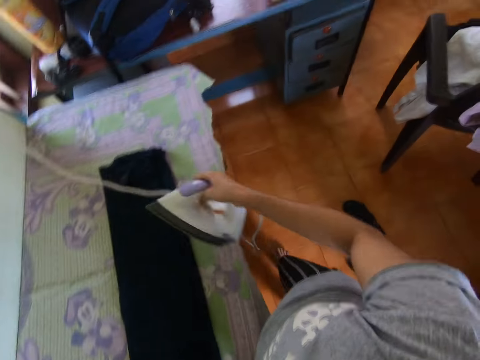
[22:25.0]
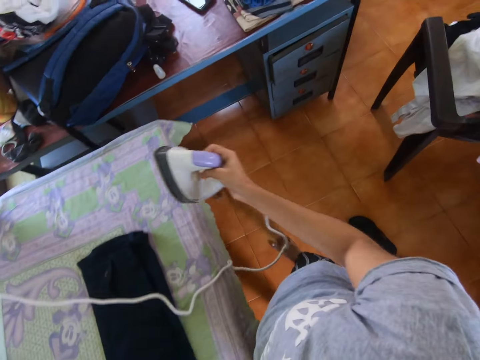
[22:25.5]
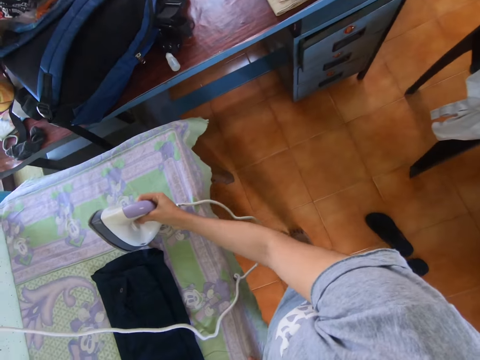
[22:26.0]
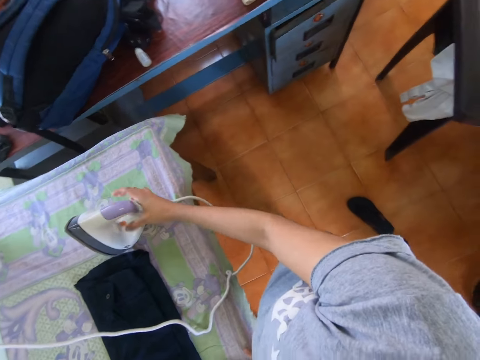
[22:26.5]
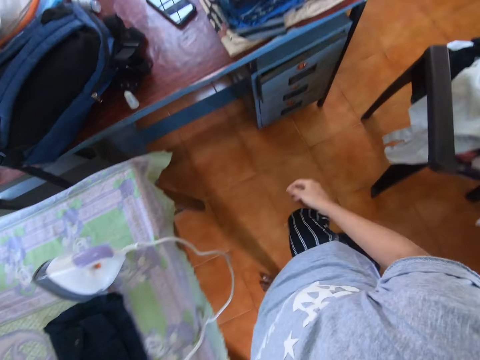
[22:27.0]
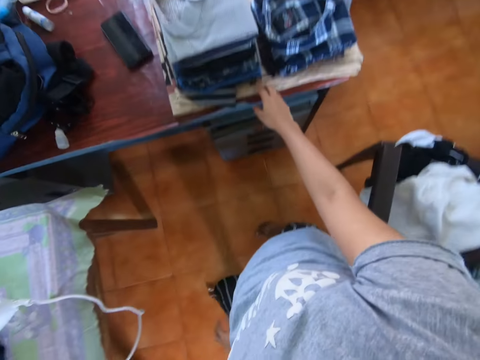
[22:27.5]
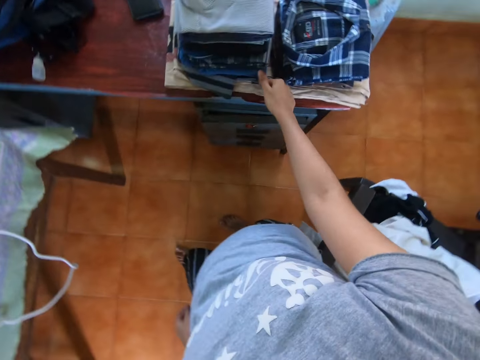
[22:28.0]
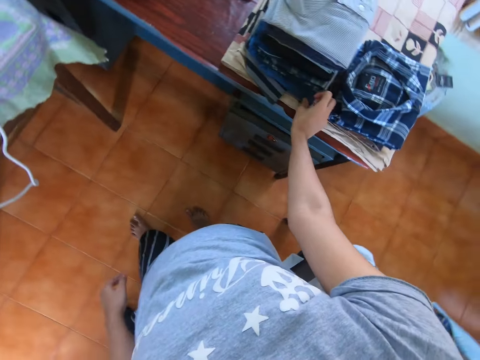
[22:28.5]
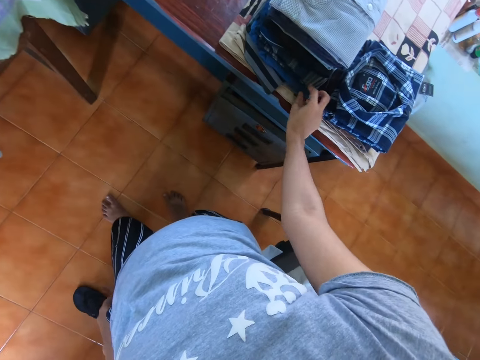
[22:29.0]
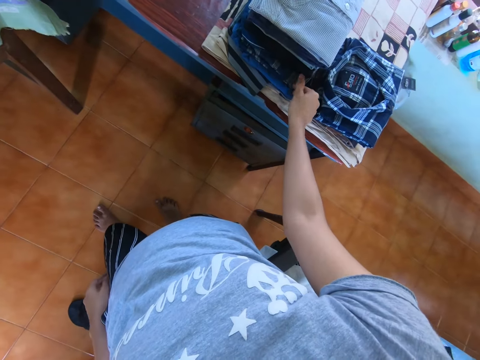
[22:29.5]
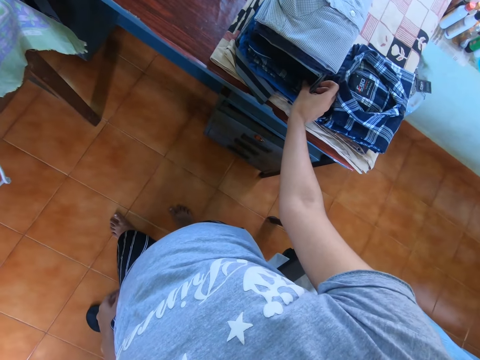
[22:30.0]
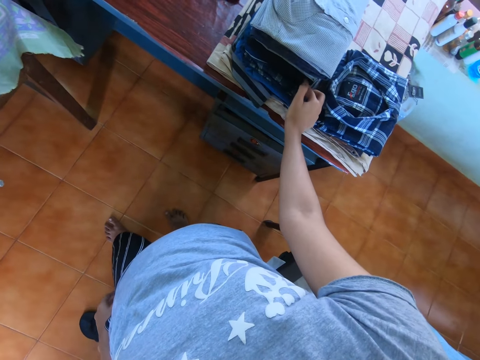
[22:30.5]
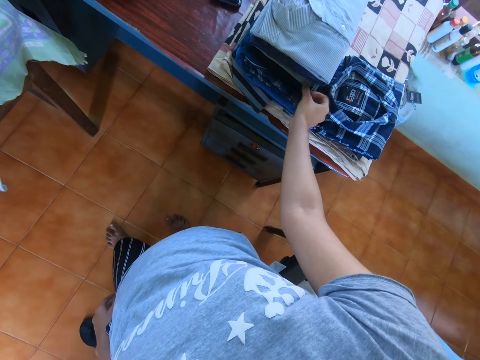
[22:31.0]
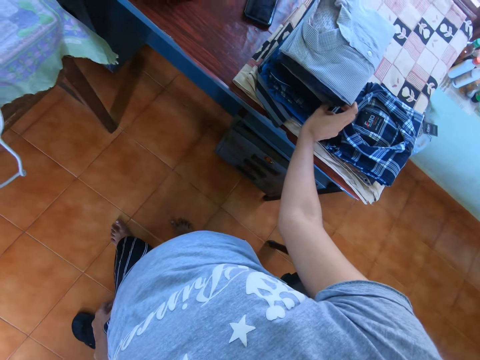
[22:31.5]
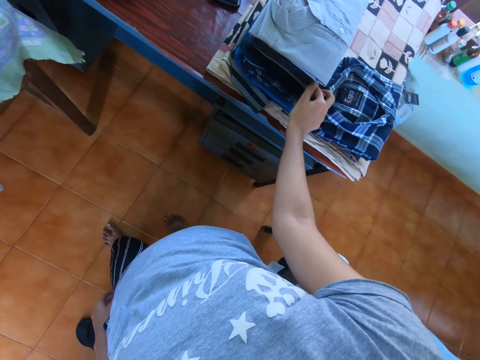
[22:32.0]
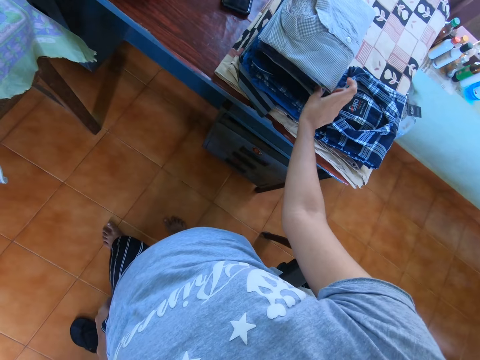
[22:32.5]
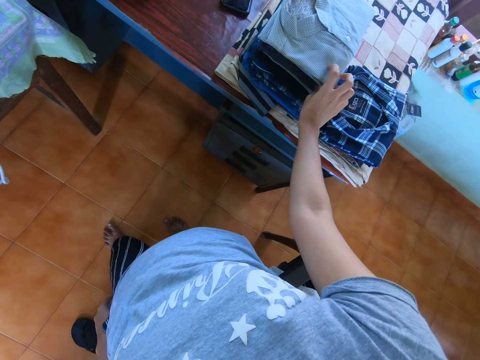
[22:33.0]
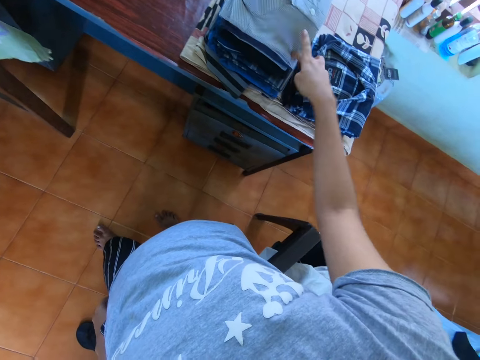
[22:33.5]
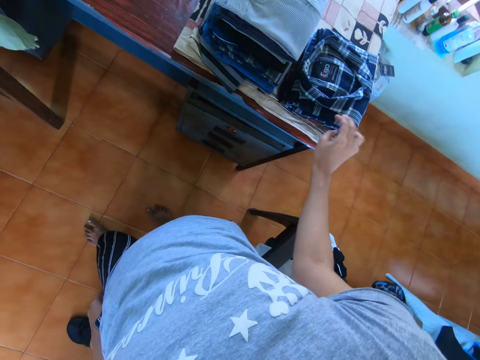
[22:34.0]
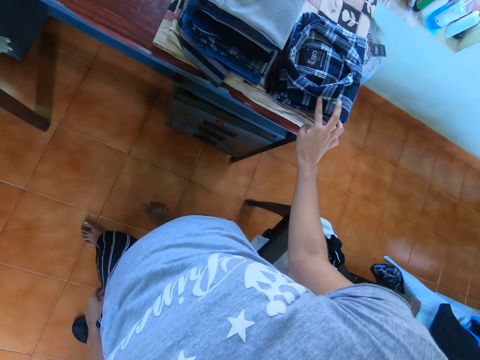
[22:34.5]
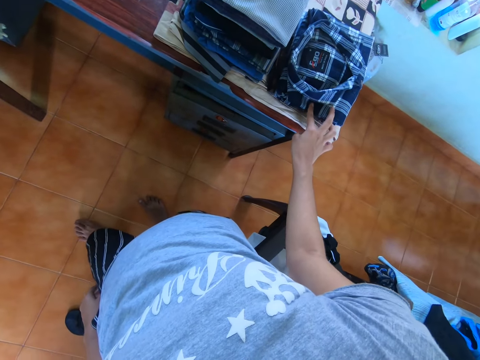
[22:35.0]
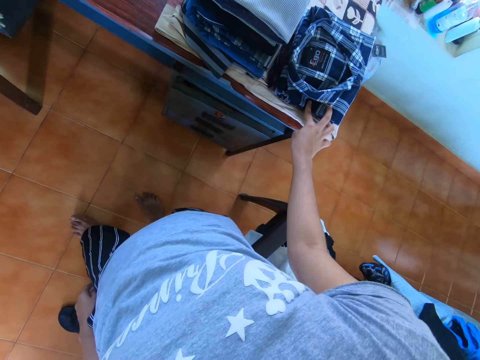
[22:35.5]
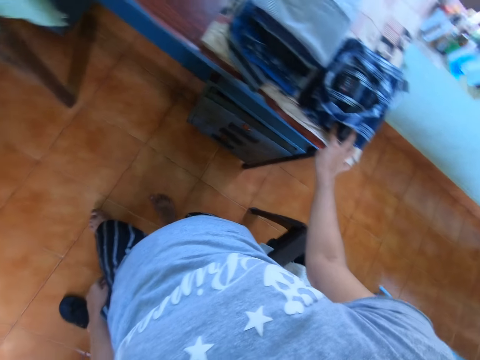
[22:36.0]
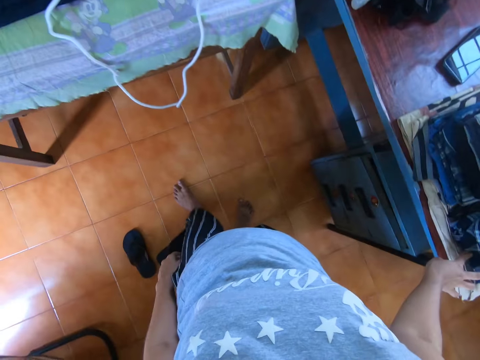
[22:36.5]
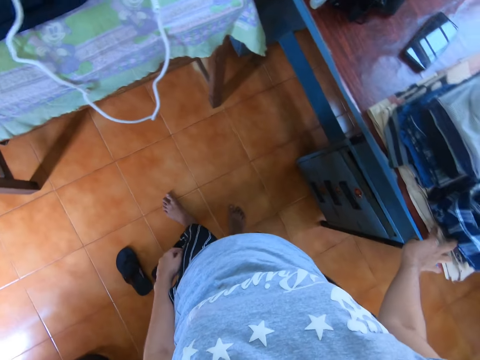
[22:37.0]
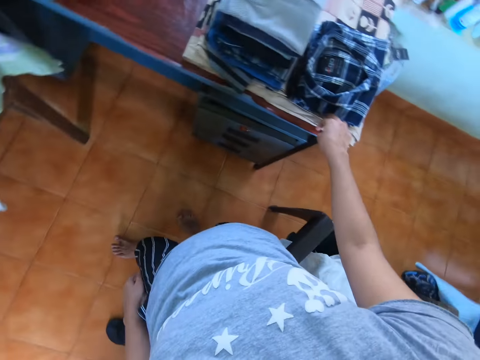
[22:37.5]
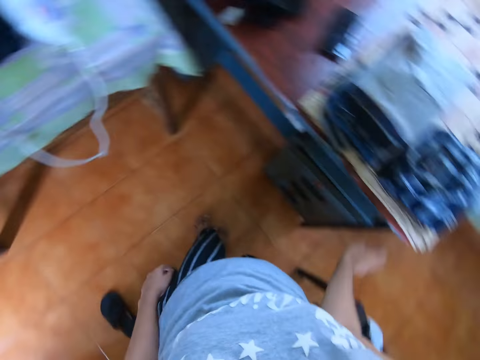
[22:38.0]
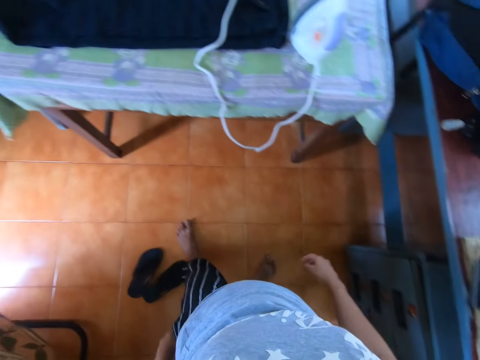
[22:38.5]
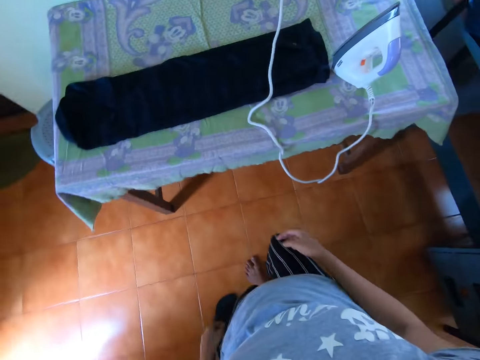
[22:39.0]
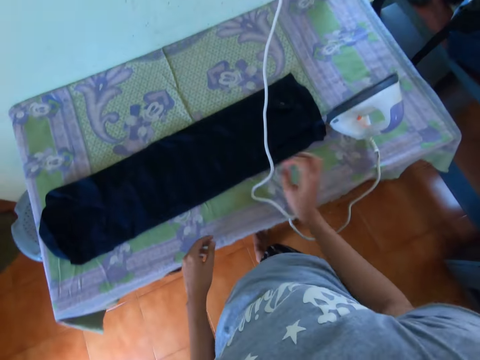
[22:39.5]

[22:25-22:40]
The camera wearer walks around a room. They place an iron box on the table. They look around the house. They walk around the room. They check shirts. They adjust the shirts on the table. They sort the shirts on the table. They look around the house. They walk around the room.

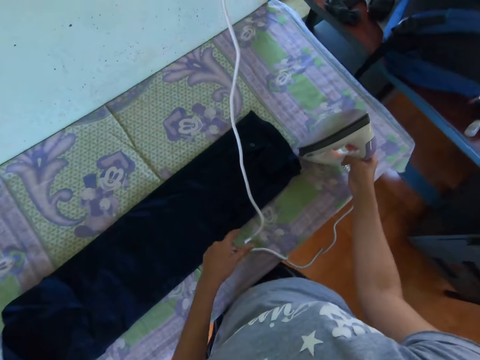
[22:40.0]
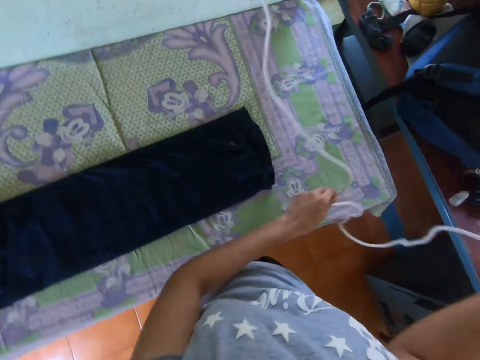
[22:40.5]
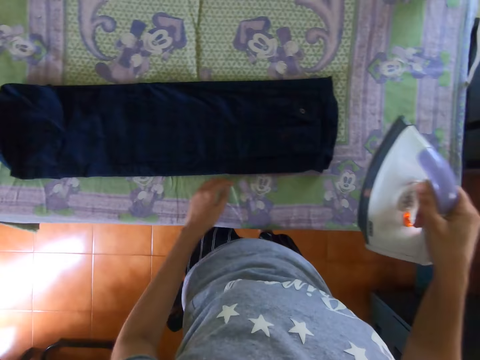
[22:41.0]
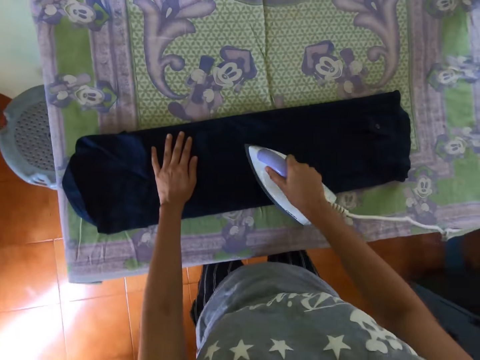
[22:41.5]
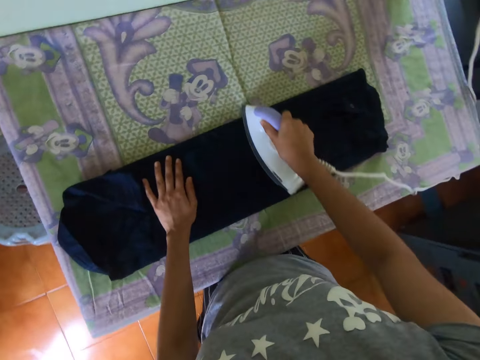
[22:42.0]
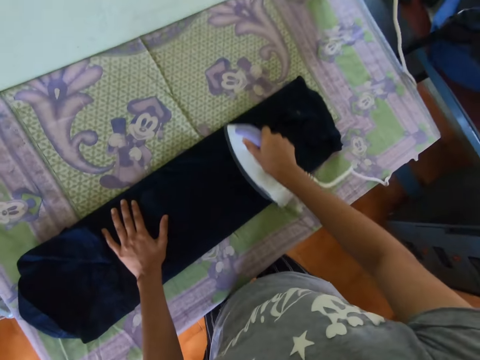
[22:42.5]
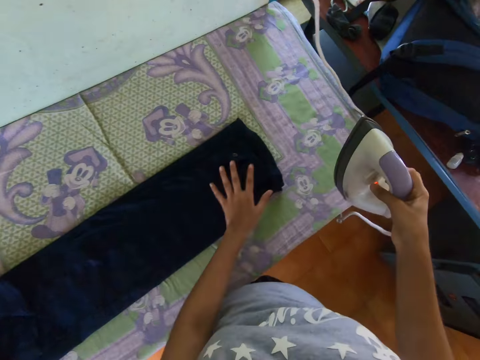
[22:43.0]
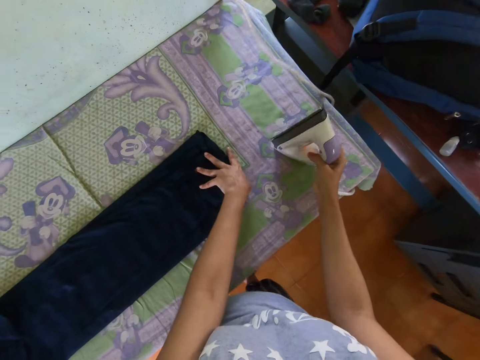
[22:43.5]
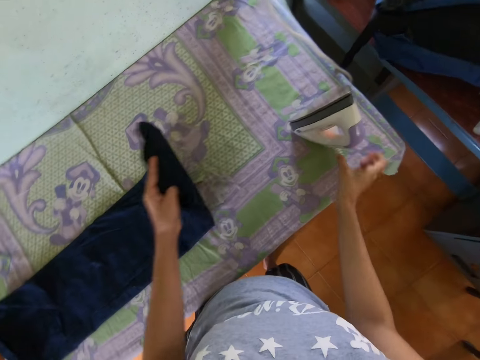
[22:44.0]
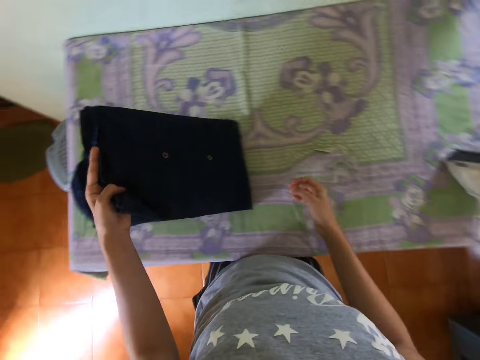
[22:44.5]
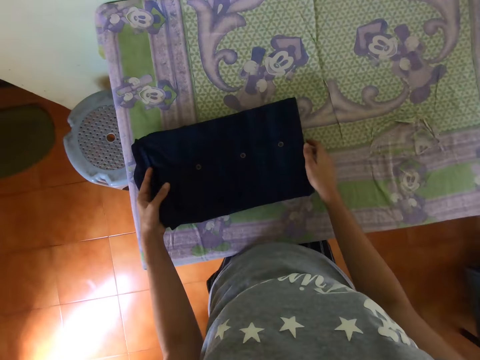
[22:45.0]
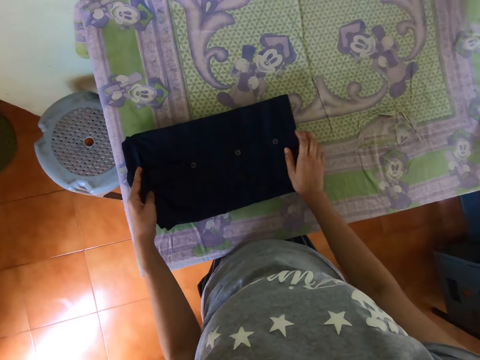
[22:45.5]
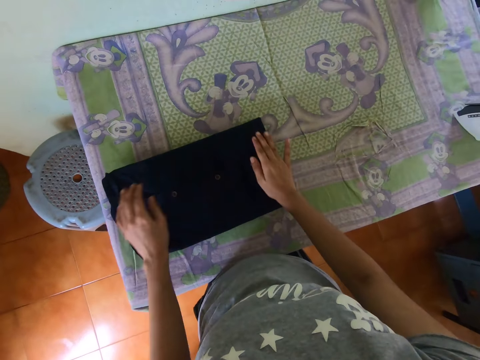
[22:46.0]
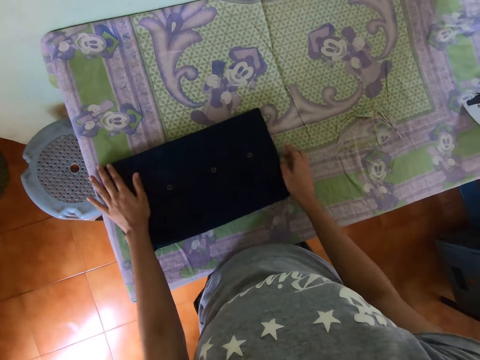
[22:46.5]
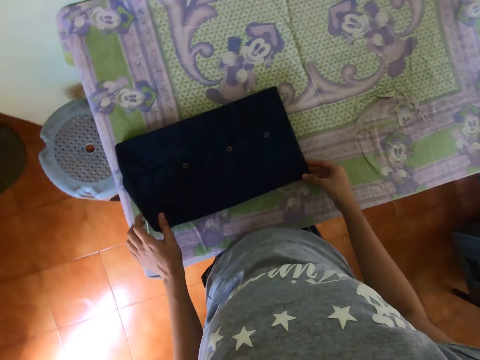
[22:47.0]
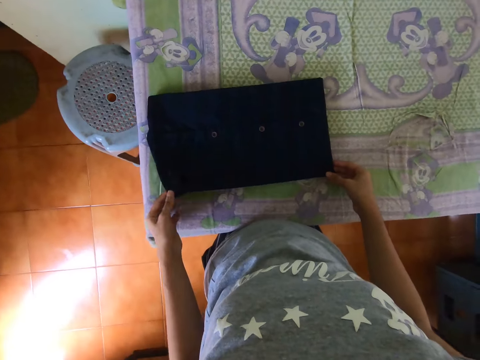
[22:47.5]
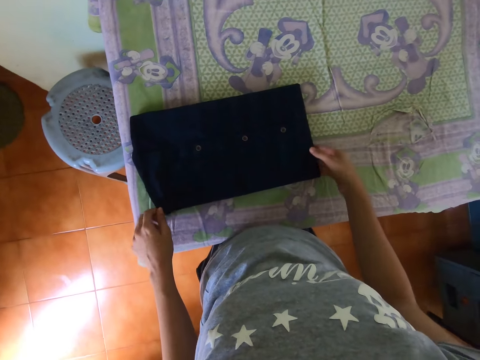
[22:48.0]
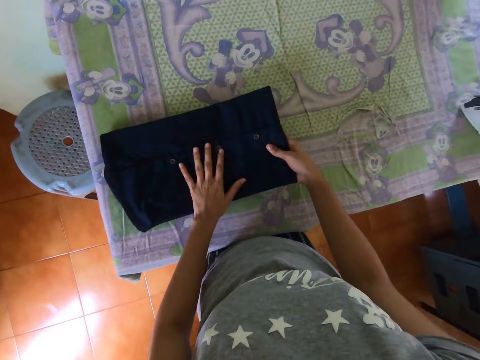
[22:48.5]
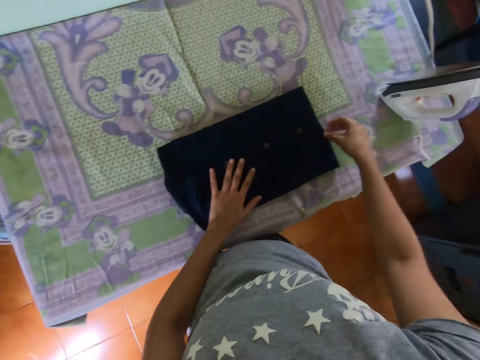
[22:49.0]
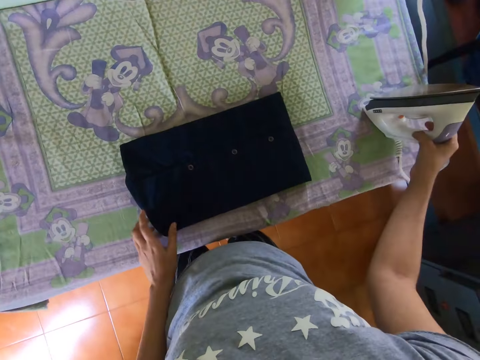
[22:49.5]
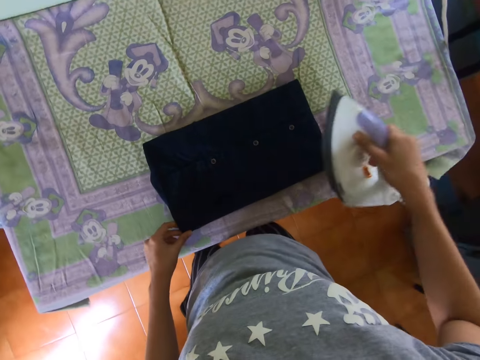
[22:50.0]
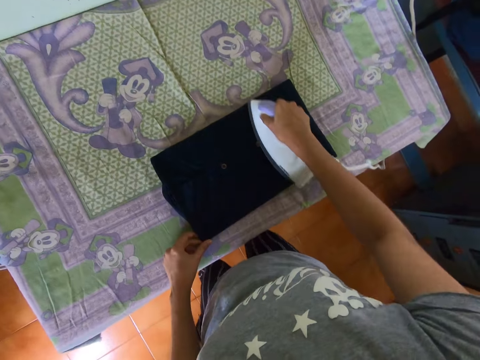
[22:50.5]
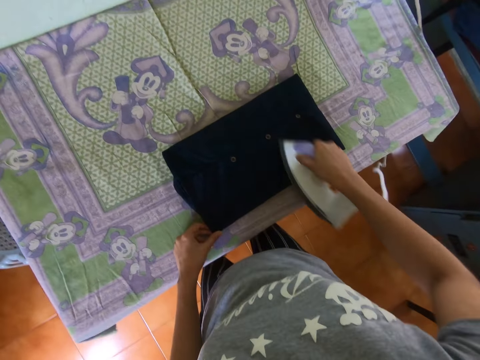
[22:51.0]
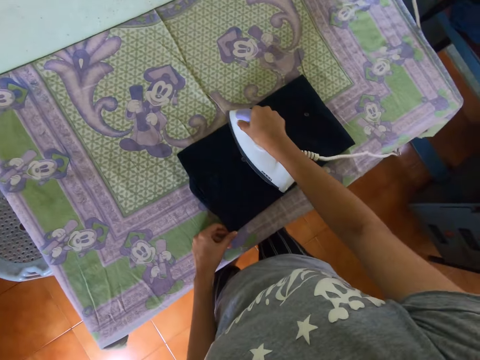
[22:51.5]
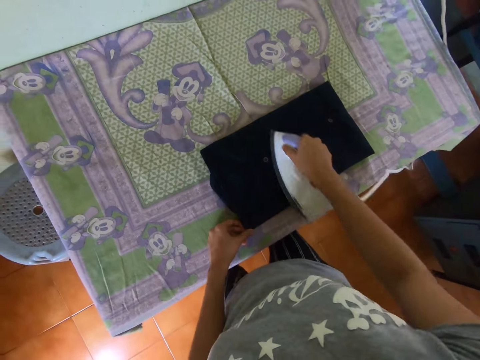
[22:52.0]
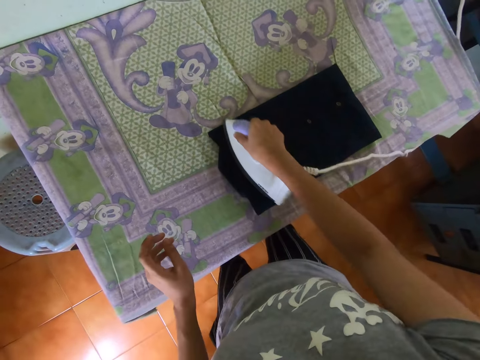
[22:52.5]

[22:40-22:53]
The camera wearer picks up an ironer or iron box. They move a wire. They iron a shirt with the ironer. They place the iron box on the table. They fold the shirt on the table. They drag the shirt on the ironing board. They pick up the iron box. They iron the shirt.
